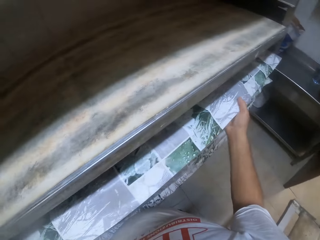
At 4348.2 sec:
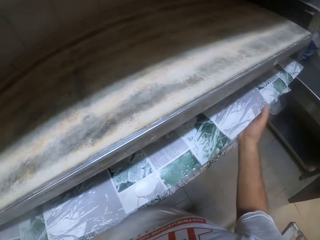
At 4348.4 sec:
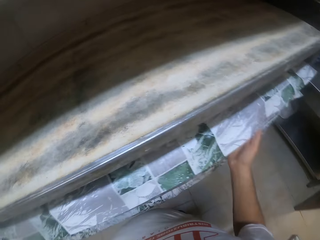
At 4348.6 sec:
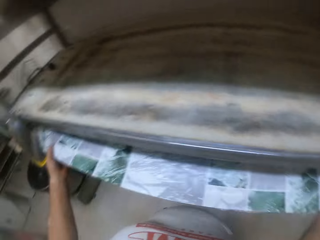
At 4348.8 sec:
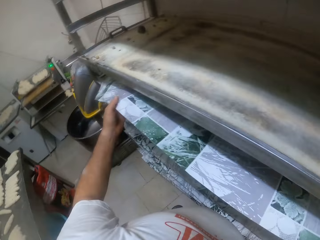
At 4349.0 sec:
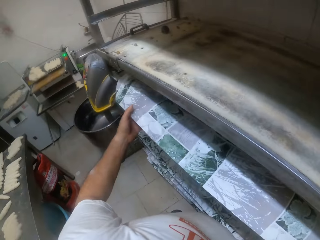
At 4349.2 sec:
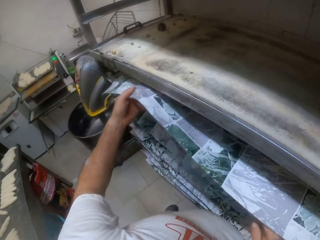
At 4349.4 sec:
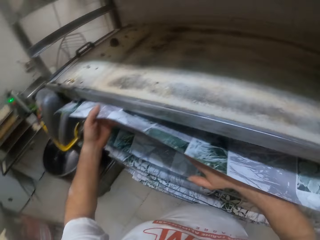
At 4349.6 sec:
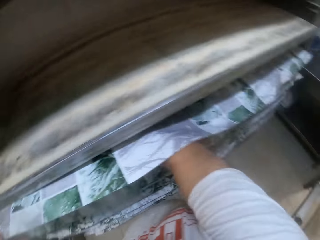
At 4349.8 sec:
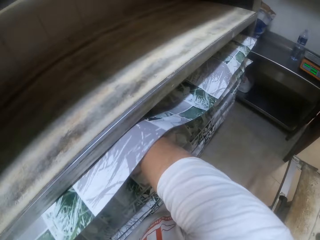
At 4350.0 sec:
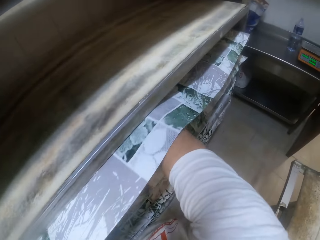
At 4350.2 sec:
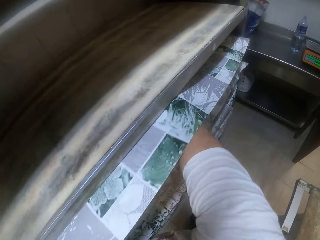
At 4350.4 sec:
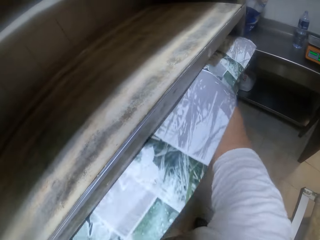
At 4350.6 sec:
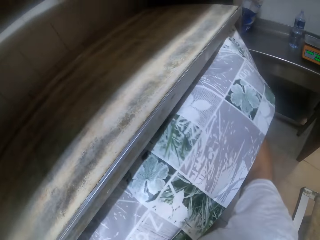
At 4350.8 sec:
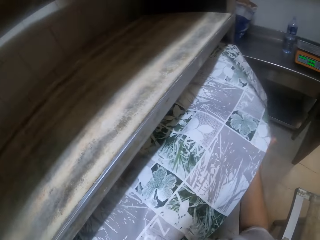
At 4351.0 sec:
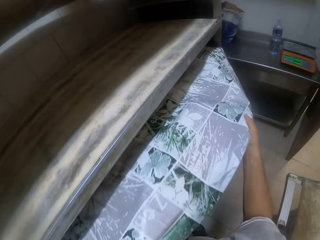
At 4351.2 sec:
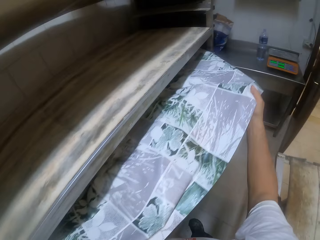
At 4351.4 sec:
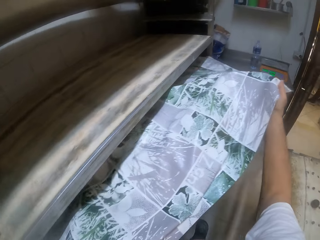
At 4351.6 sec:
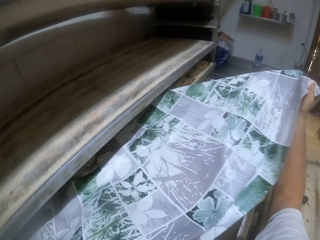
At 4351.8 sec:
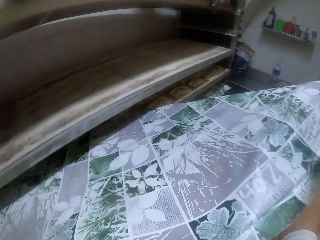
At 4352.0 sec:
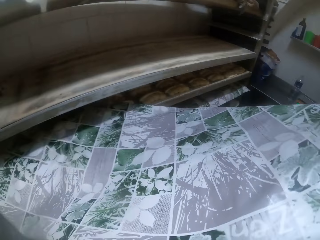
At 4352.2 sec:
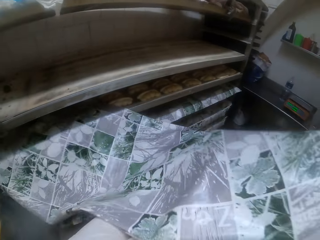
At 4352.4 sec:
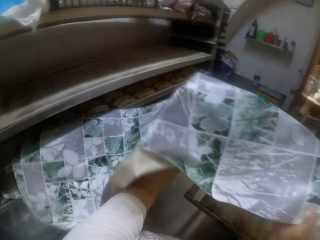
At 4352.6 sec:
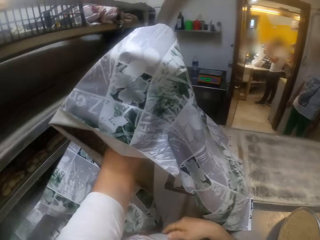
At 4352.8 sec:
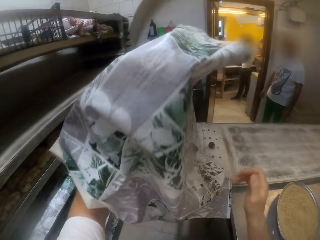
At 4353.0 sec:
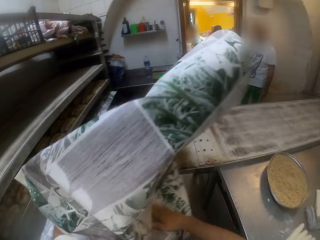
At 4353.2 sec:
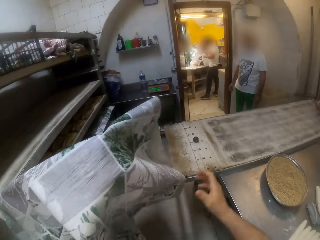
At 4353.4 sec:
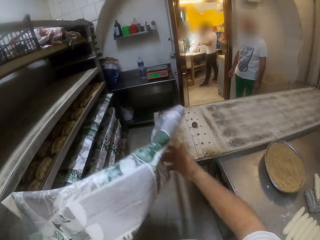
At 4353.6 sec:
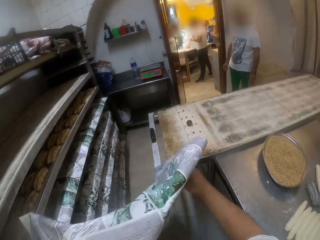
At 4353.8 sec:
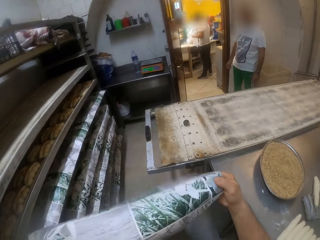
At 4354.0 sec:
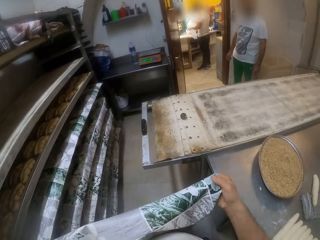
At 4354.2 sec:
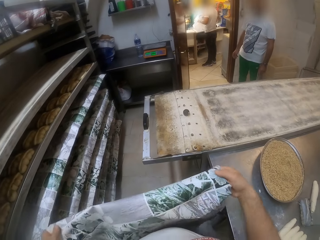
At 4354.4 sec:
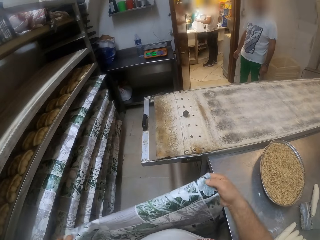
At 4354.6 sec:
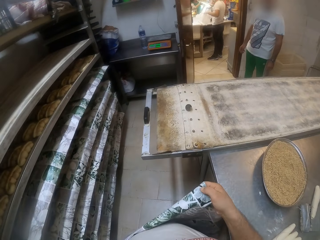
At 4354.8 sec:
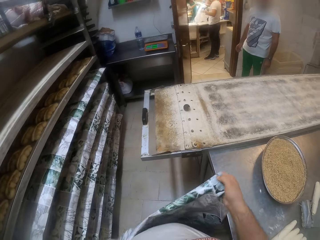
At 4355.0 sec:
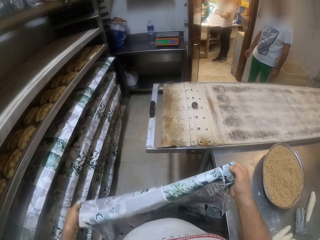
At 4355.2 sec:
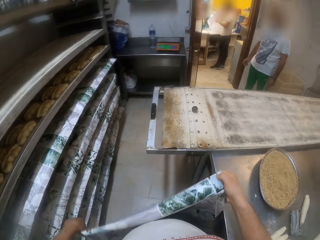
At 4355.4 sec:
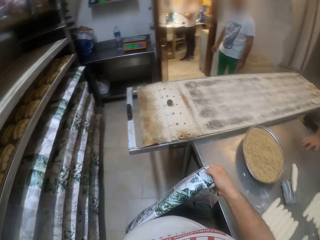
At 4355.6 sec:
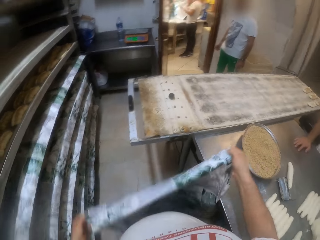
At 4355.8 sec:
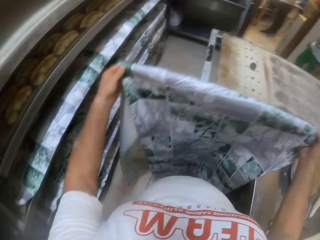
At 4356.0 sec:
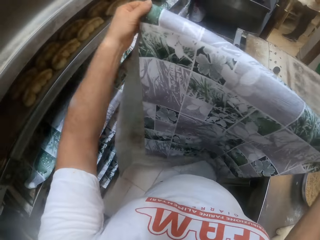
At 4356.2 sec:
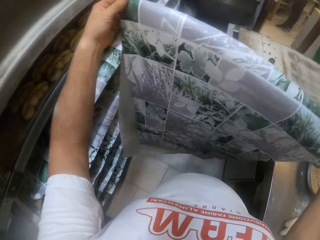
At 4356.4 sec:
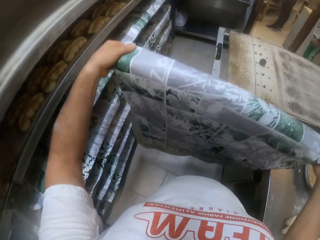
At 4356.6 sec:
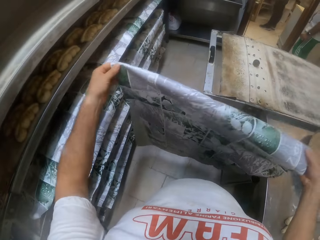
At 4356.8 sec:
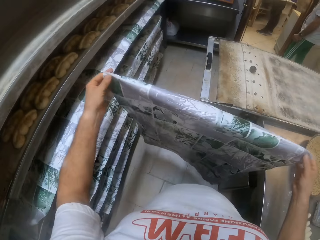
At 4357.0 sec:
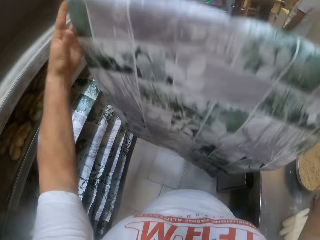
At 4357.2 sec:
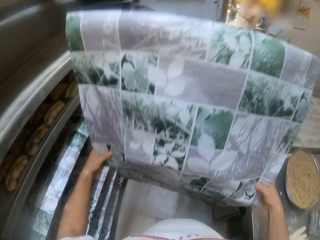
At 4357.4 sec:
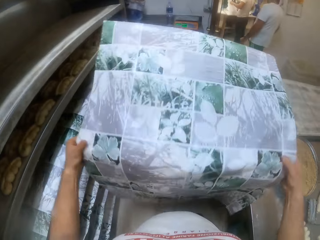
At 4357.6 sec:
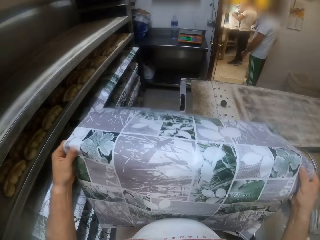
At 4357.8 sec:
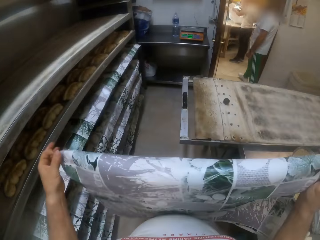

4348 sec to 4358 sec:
The camera wearer touches the carpet or wrapper. He removes the wrapper on the doughs in the baking sheet on the shelf with both hands. He touches the doughs on the tray. He folds the wrapper with both hands.

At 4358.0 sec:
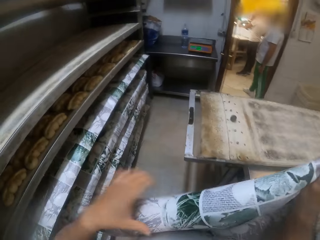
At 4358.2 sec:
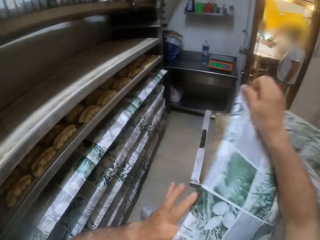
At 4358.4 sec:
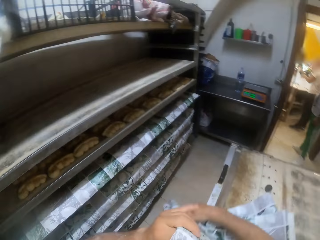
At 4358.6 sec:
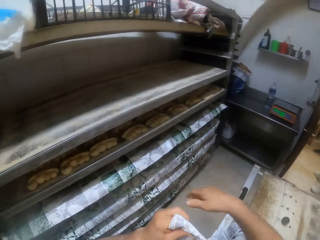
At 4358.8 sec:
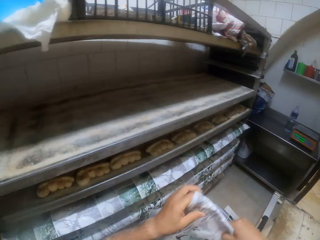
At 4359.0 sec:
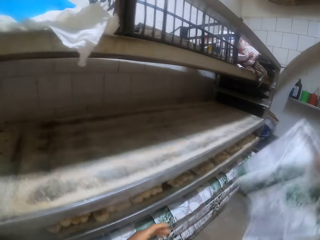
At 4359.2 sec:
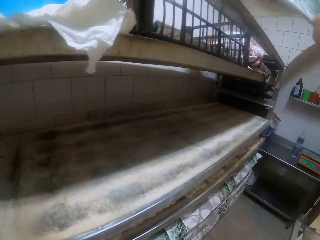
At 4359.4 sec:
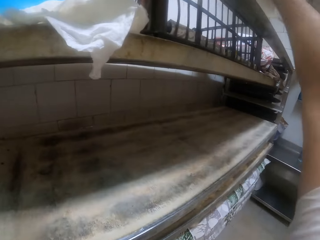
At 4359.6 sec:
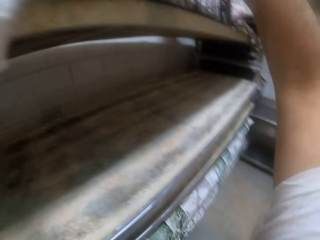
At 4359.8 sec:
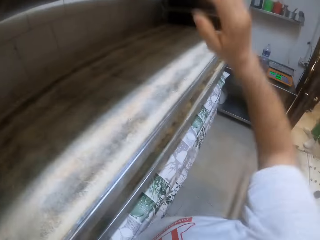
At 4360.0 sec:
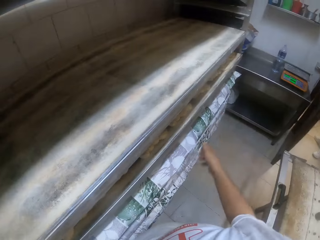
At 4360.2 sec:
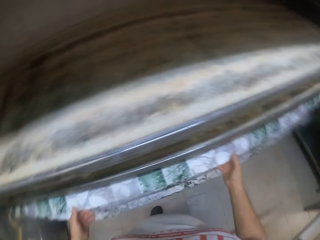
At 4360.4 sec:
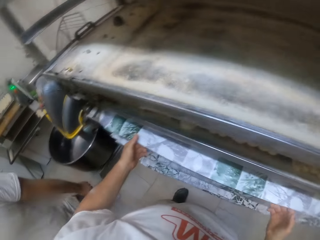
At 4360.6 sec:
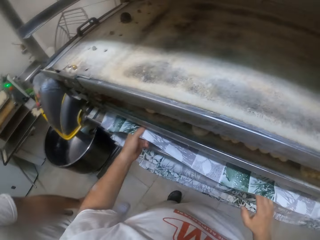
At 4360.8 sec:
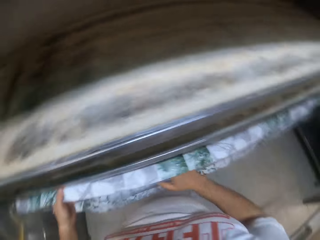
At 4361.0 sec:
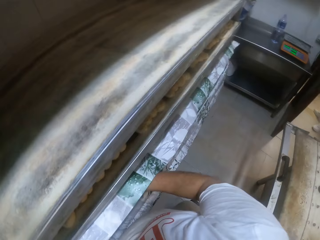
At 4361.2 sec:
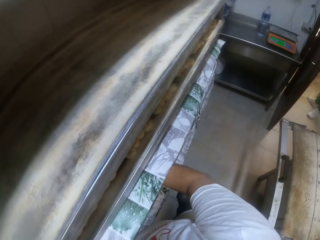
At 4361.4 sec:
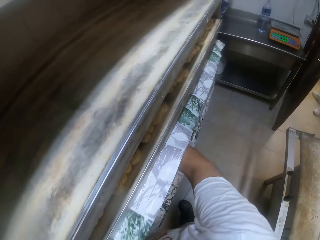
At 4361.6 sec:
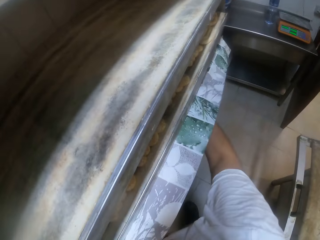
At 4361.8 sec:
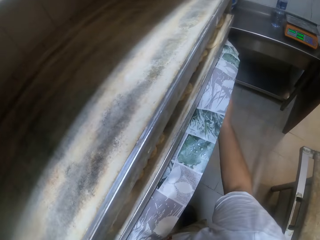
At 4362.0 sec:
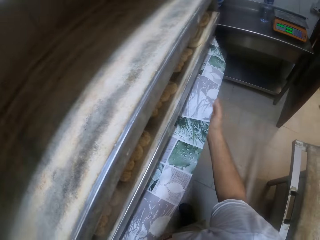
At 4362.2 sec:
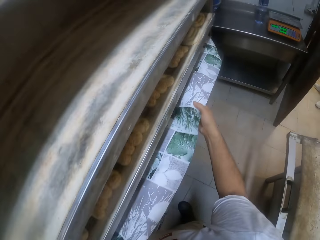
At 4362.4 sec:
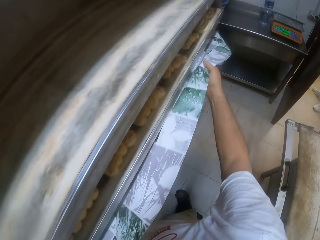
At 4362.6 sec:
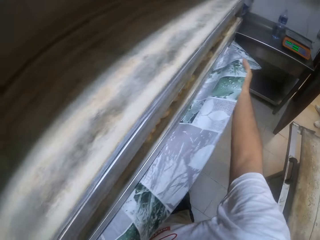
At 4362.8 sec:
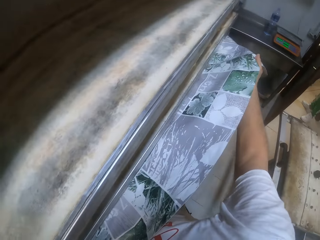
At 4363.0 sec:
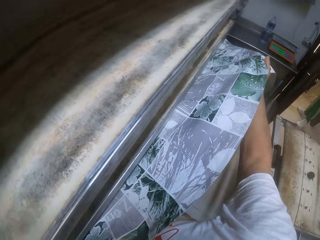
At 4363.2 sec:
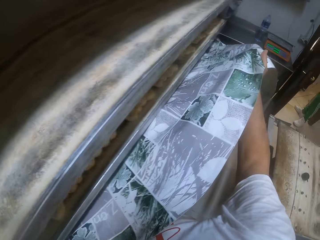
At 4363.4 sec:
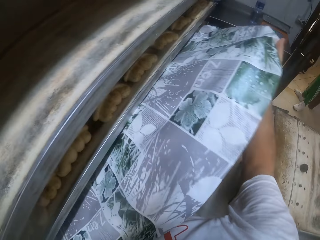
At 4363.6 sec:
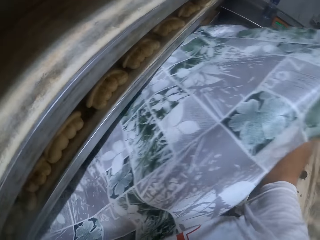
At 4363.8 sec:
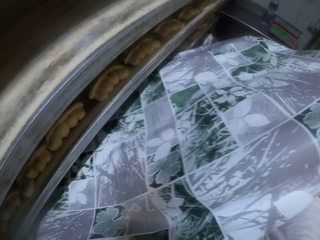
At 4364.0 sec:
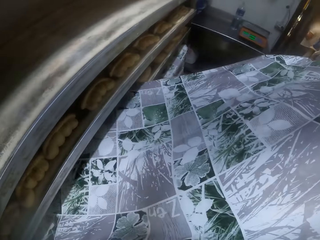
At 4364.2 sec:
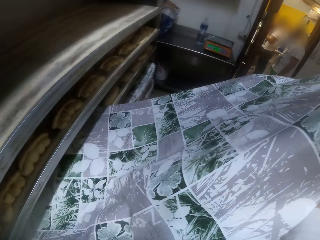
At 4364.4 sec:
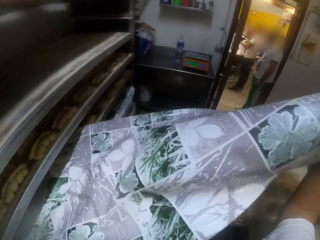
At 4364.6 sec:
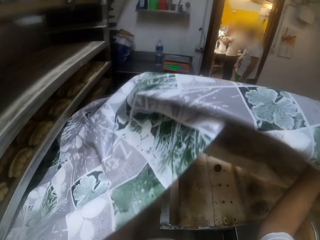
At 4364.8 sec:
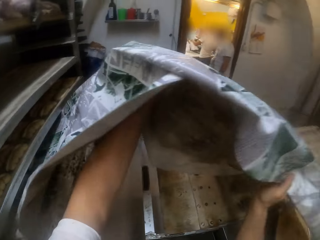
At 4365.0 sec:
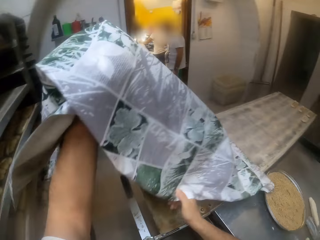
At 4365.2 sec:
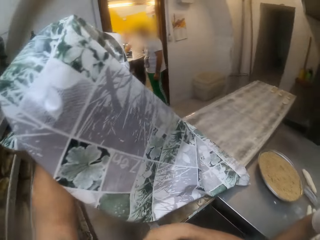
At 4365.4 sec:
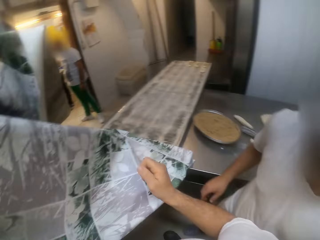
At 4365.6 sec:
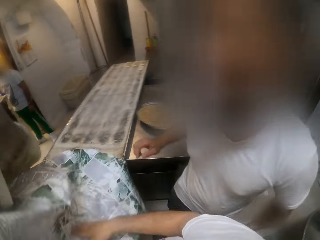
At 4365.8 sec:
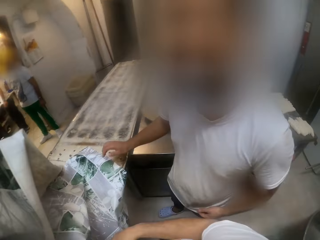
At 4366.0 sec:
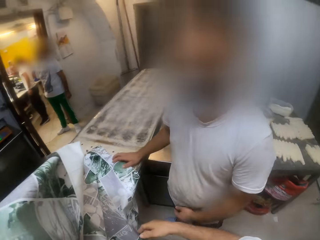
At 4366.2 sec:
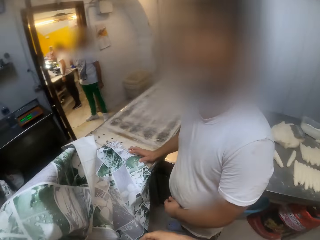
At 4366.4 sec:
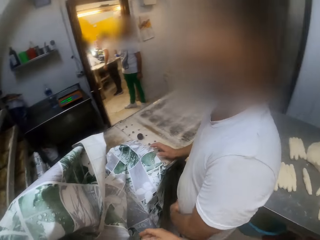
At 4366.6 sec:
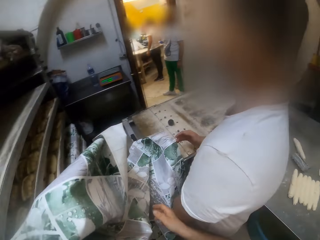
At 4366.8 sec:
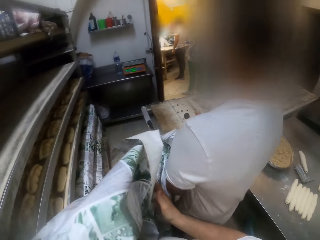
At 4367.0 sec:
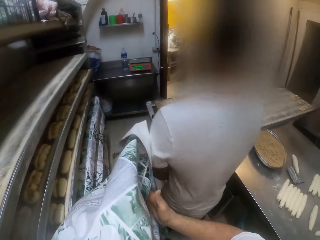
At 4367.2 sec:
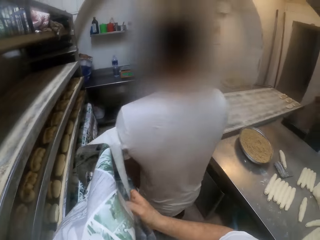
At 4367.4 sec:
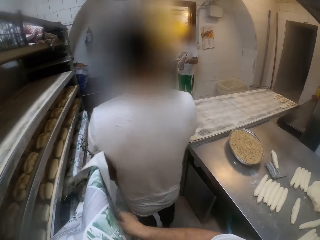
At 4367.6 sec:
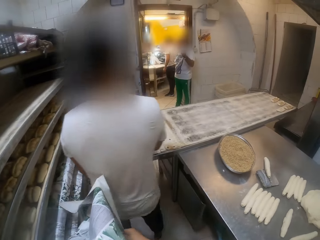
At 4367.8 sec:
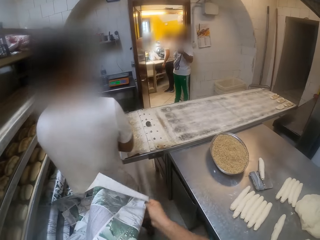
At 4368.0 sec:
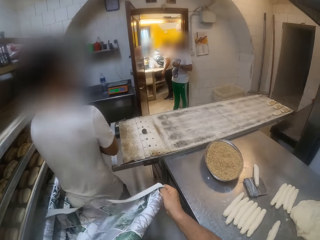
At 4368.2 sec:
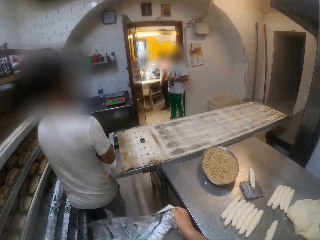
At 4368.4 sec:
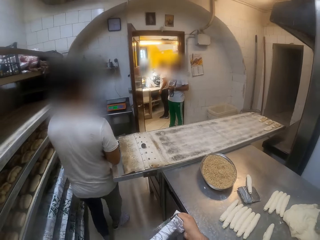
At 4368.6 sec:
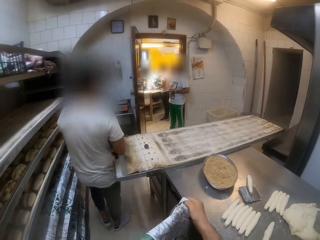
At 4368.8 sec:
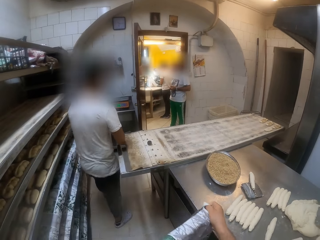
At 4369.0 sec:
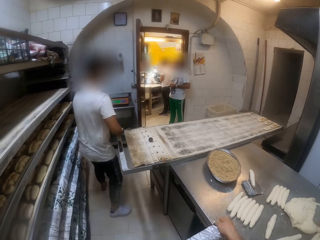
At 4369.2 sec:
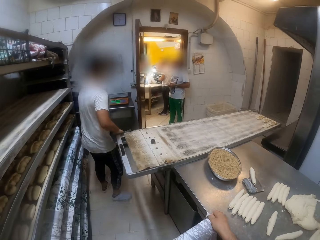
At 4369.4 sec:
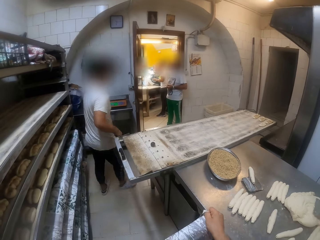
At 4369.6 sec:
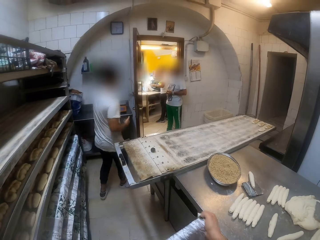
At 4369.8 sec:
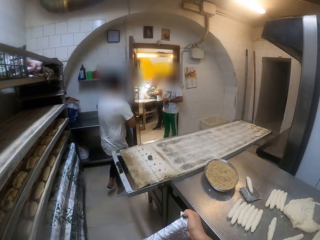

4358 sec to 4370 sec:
The camera wearer drops the wrapper or carpet on the top of the shelf with his right hand. He removes the wrapper on the doughs in the baking sheet on the shelf with both hands. He holds the carpet. He folds the carpet in his hands. A person walks around the bakery.
